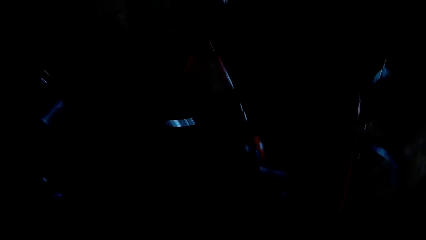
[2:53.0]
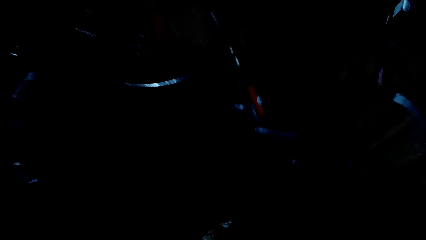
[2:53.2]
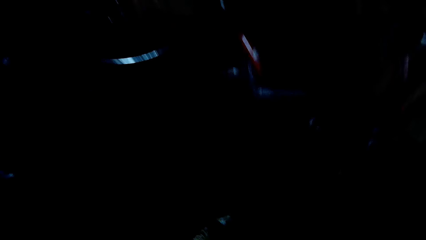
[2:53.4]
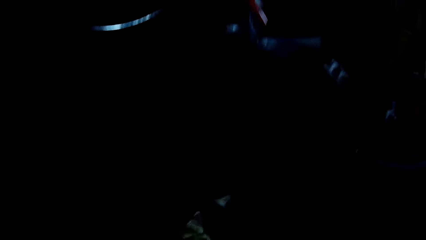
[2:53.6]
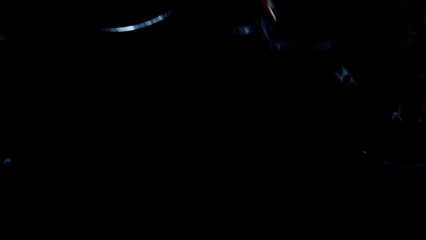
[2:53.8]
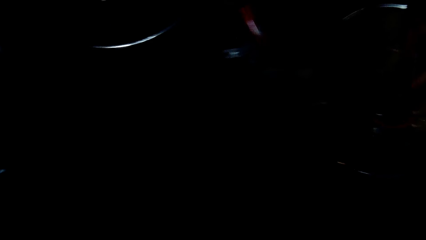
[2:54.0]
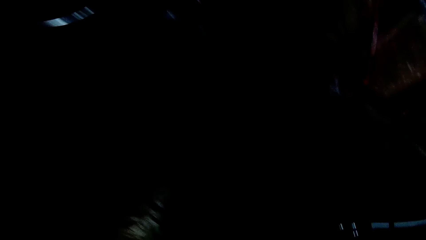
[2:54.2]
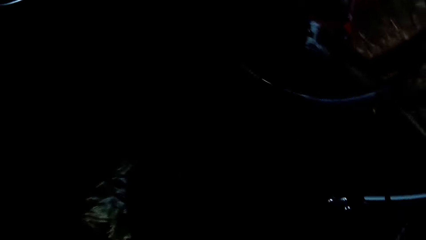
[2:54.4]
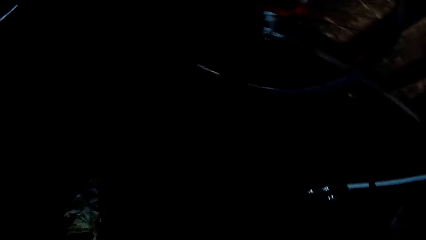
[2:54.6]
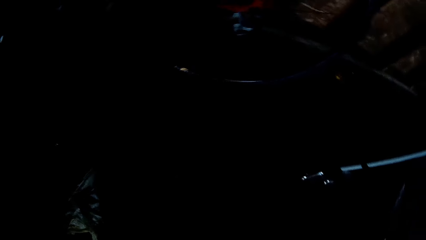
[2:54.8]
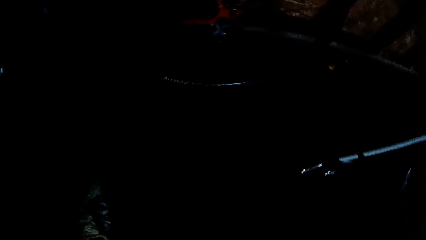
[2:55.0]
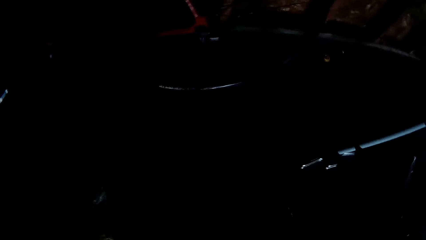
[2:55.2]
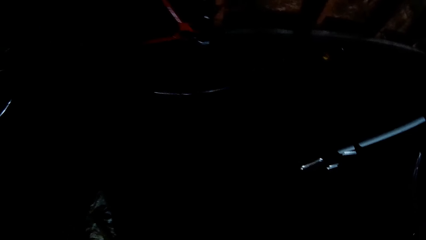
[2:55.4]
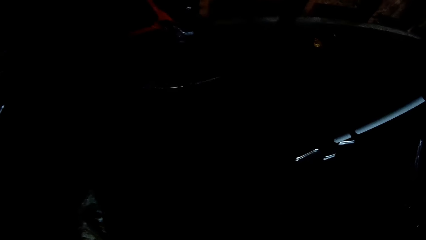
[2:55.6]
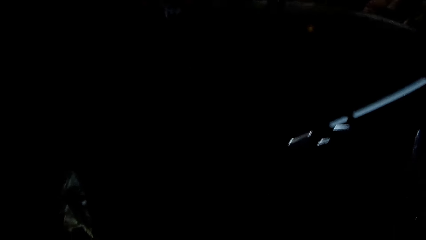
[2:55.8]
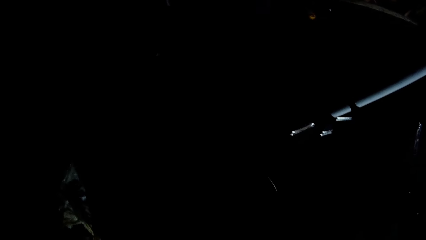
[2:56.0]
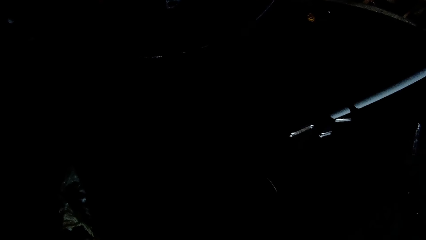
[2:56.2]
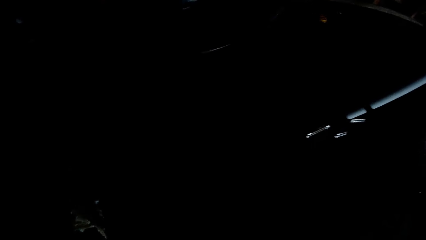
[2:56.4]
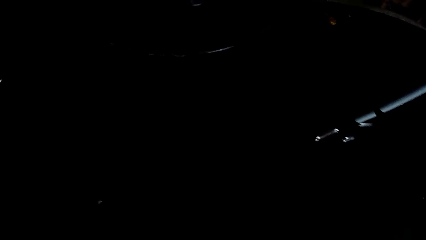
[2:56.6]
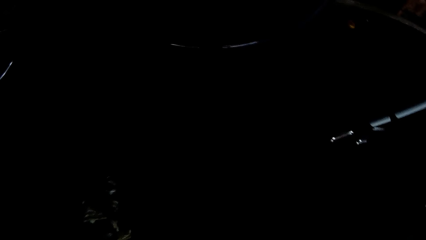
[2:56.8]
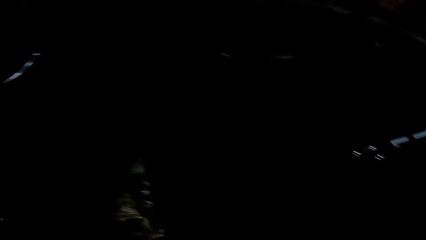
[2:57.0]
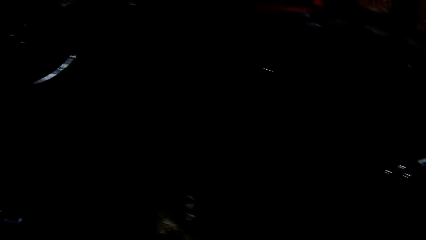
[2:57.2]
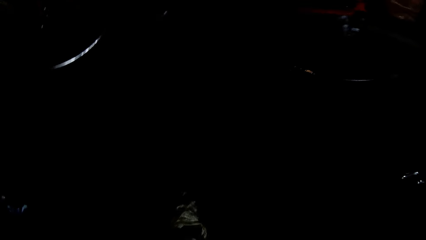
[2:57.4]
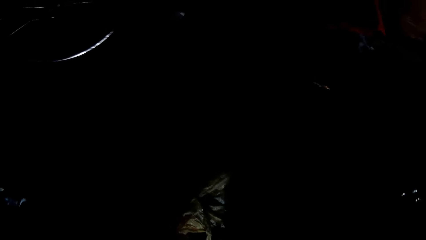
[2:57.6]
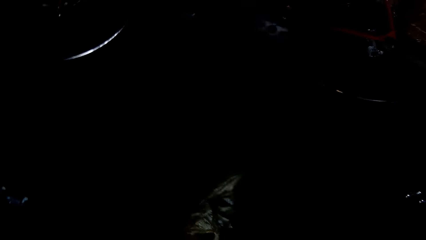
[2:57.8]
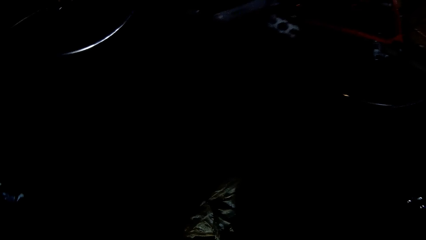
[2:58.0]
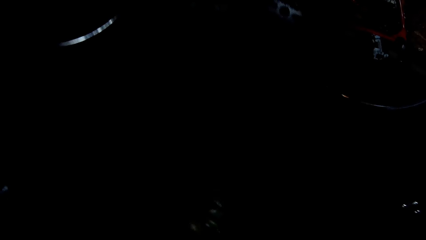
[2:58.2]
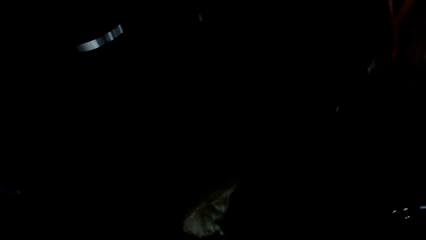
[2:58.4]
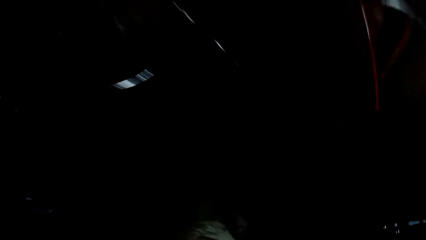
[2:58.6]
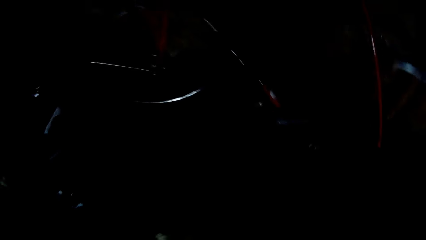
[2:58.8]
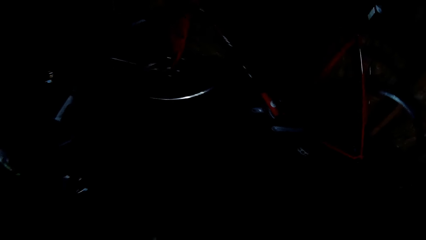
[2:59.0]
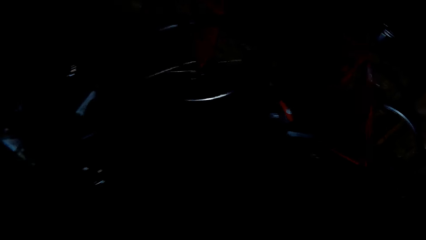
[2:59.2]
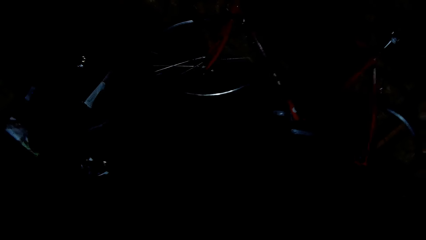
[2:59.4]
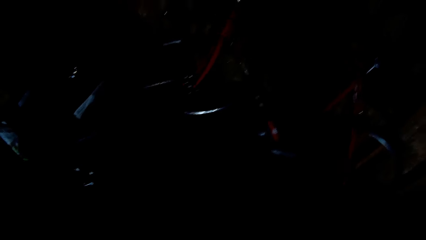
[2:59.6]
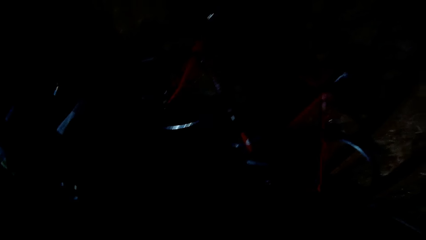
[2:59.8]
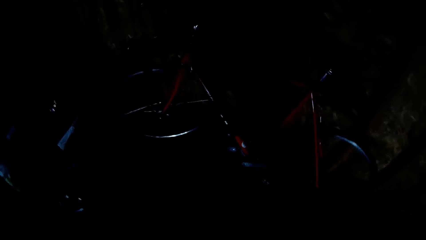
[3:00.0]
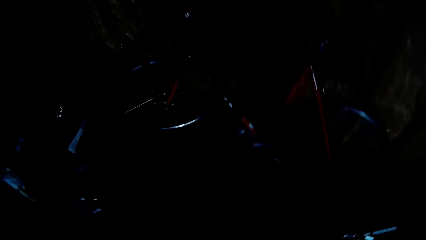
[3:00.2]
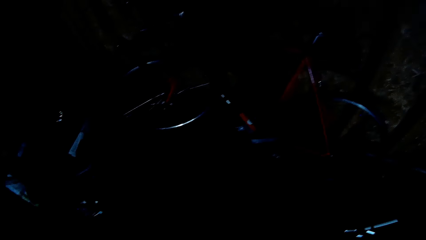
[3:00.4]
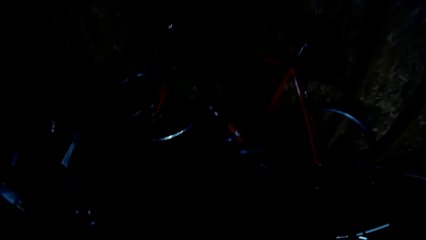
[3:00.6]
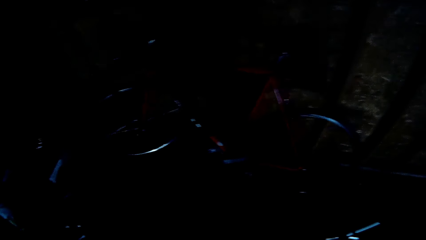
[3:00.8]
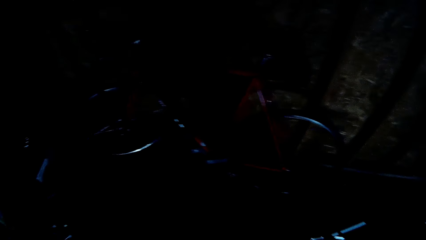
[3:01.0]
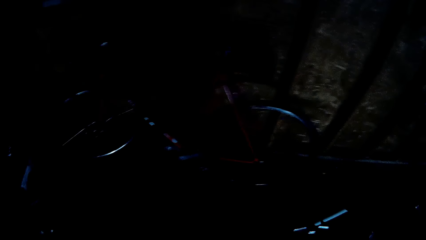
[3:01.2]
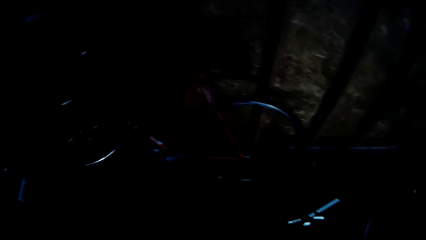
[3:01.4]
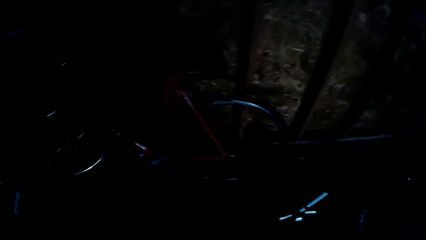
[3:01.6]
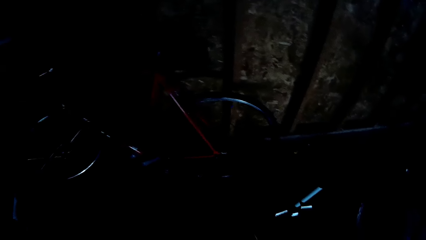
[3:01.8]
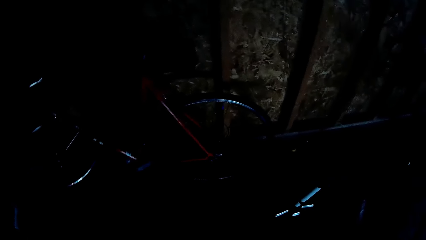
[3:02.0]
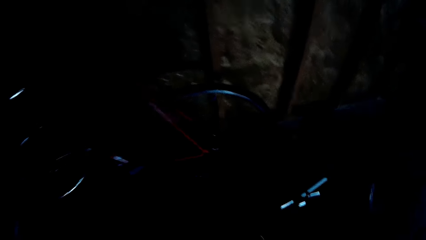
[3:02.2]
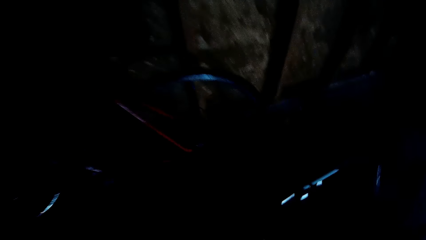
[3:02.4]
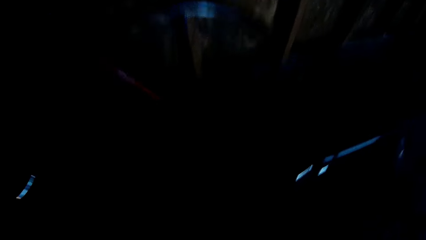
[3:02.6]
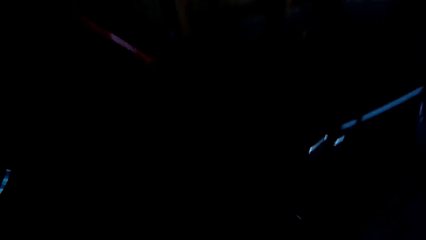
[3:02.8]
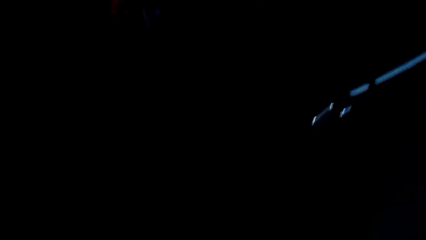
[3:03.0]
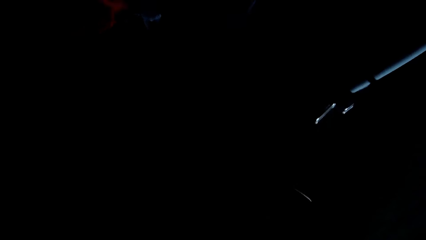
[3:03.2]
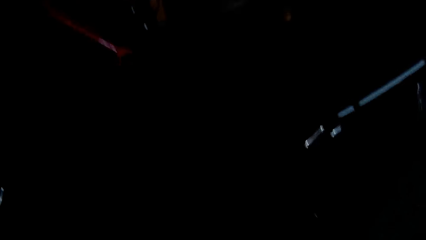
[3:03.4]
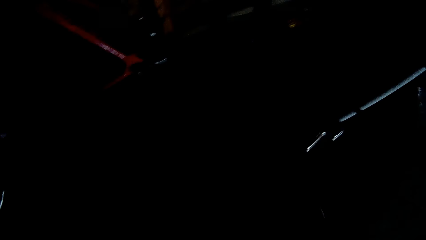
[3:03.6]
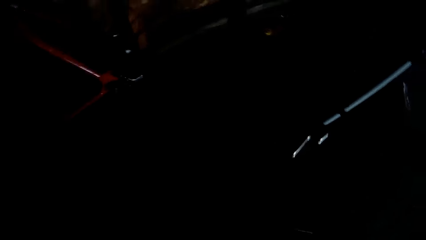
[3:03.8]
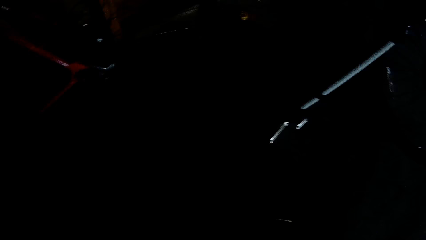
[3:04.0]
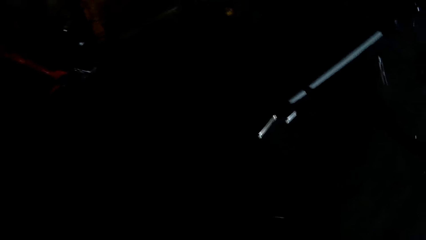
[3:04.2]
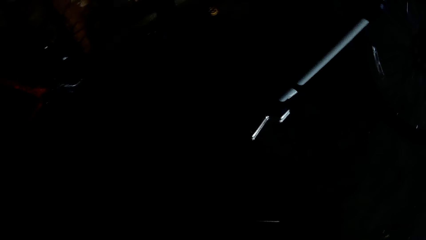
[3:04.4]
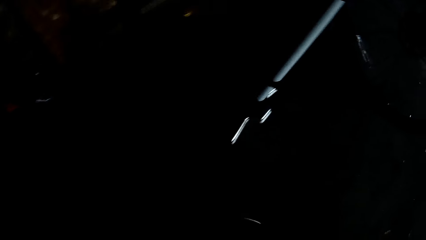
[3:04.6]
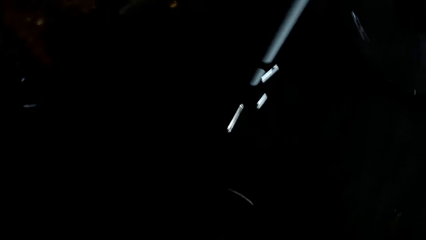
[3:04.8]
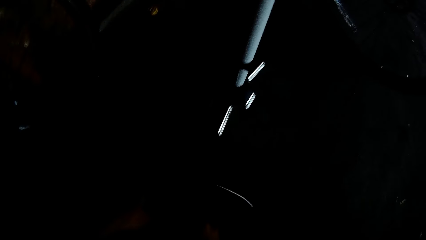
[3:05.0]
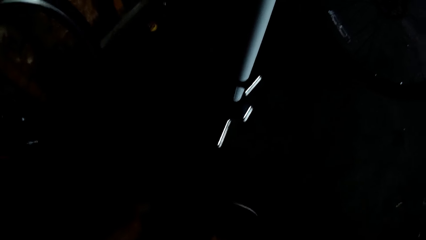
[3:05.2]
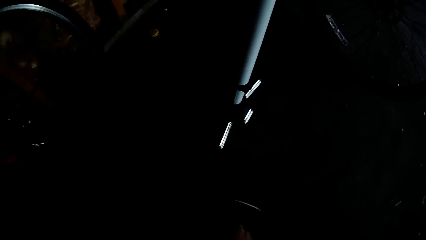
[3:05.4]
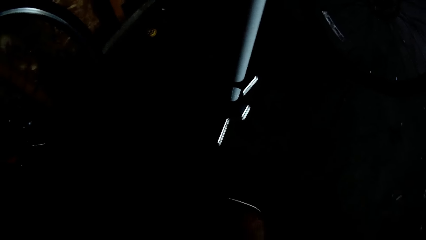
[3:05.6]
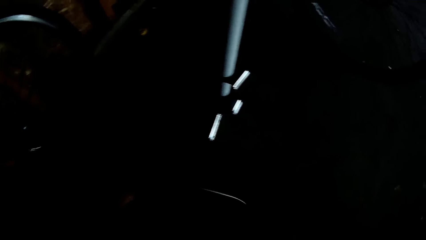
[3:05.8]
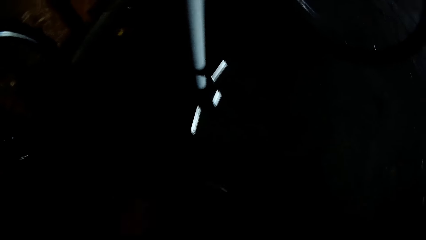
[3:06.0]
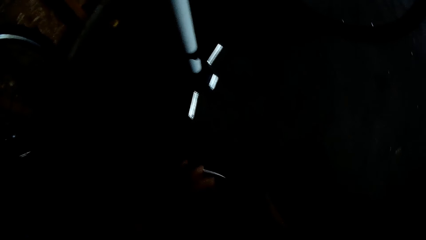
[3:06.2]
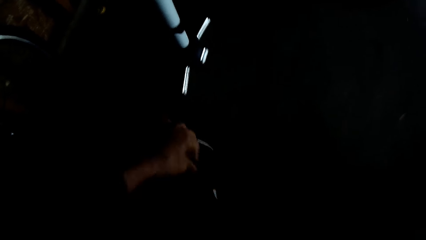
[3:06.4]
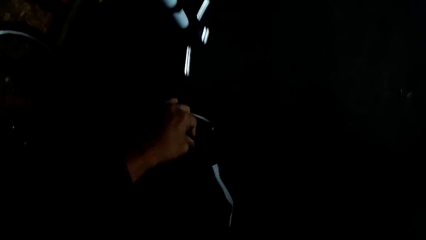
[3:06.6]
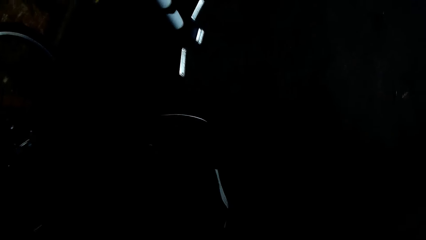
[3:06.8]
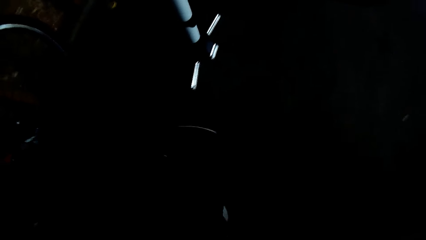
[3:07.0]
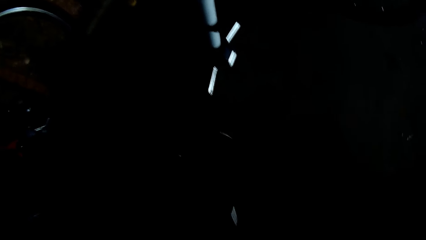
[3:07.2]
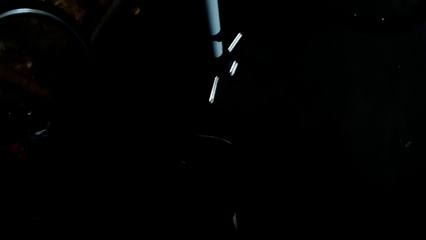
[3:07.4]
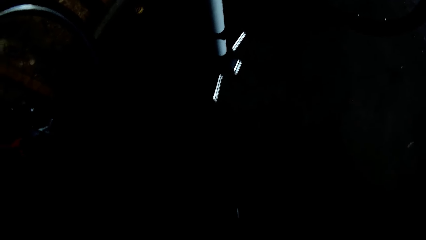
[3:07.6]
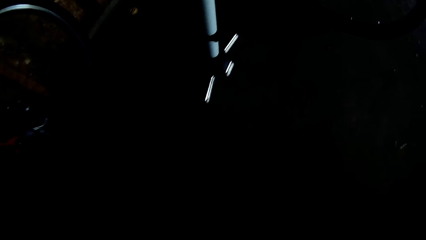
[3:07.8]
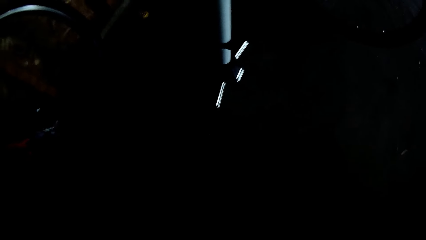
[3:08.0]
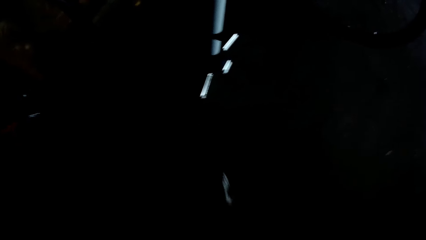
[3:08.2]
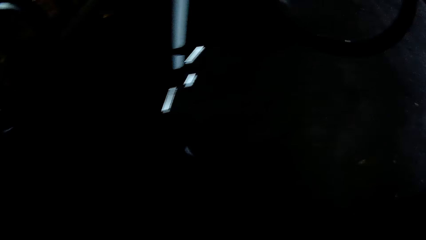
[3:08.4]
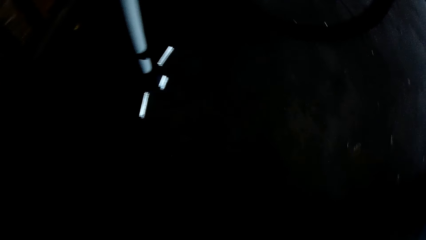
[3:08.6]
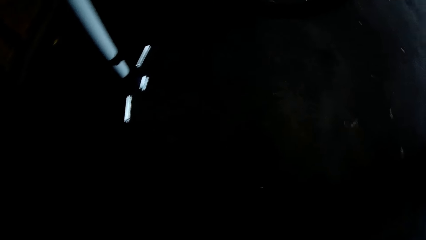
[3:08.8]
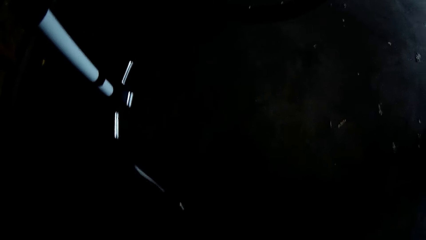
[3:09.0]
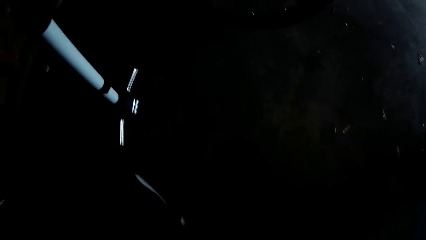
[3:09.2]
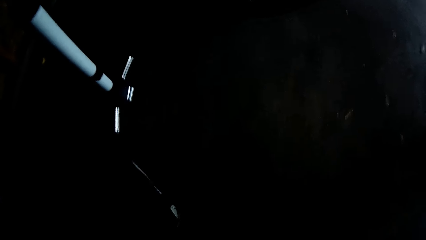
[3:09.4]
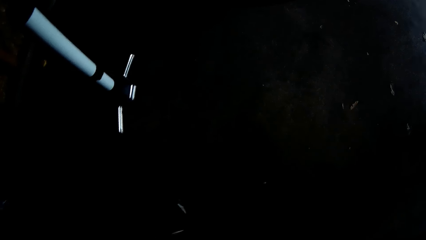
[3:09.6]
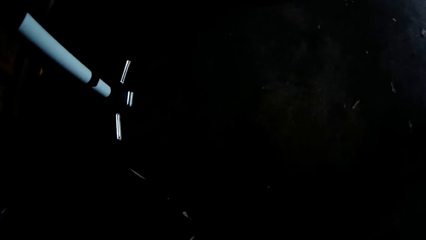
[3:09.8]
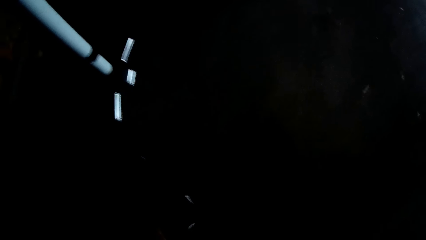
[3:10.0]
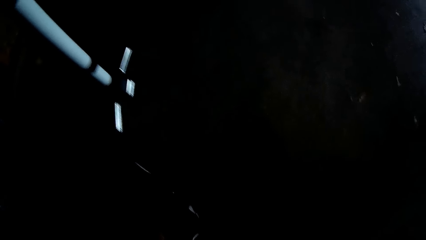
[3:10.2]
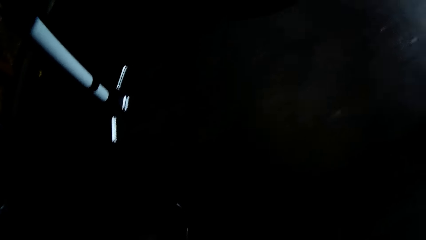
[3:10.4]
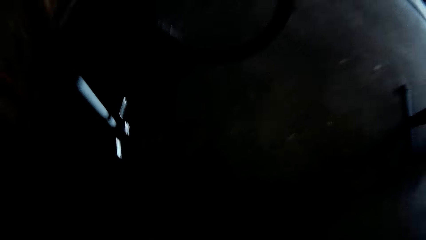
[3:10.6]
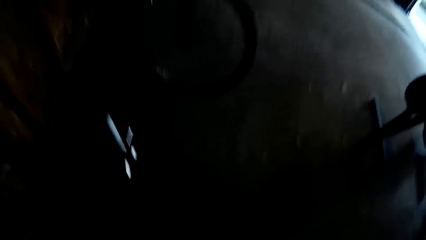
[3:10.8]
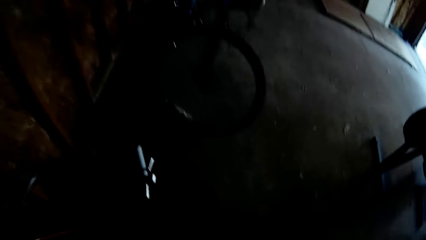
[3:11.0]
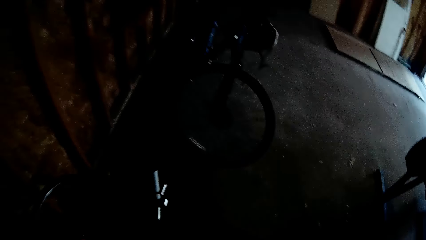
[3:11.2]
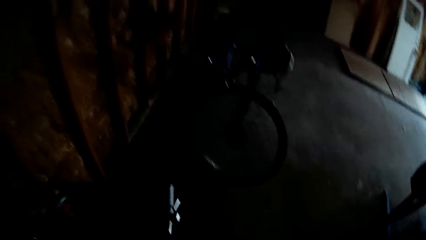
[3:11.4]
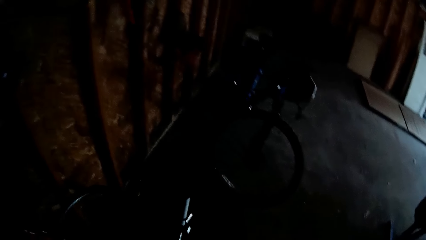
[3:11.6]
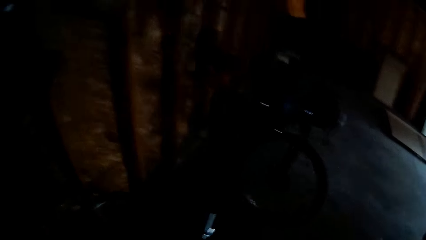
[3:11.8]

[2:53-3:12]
The camera wearer wipes the bicycle. They do something.
